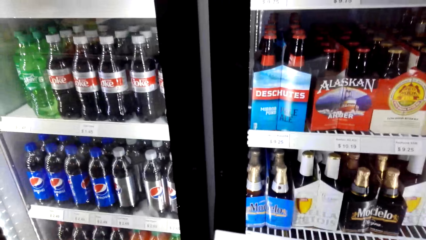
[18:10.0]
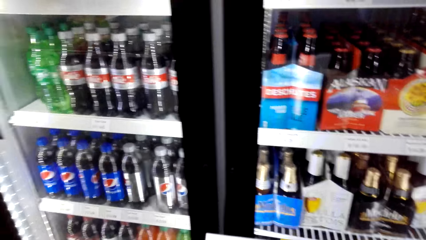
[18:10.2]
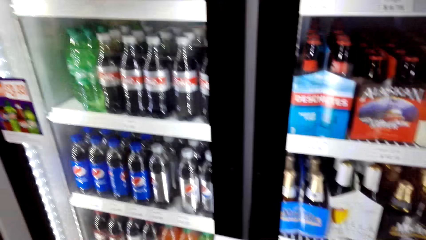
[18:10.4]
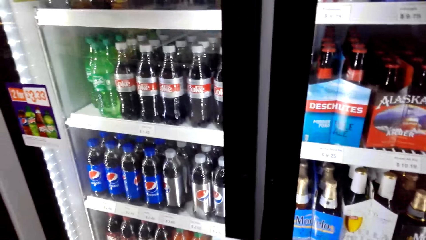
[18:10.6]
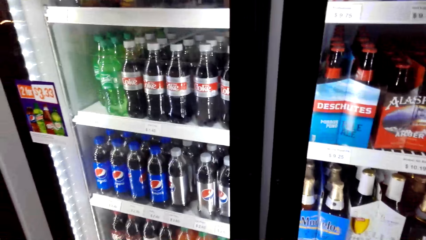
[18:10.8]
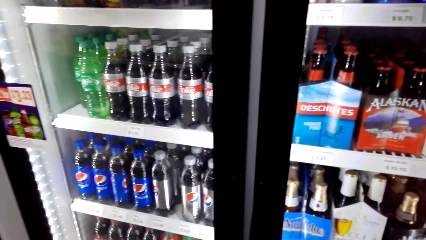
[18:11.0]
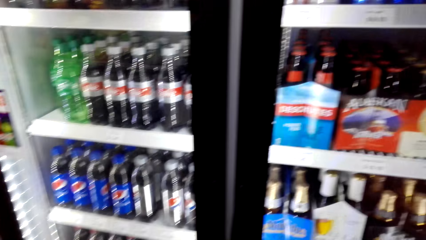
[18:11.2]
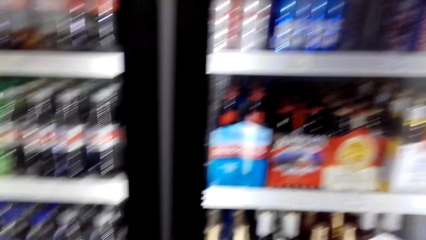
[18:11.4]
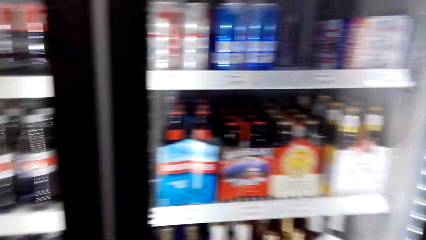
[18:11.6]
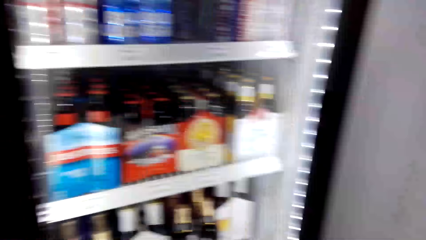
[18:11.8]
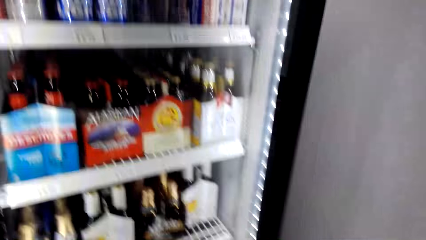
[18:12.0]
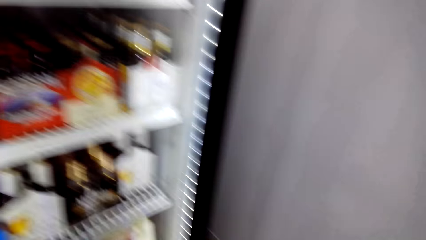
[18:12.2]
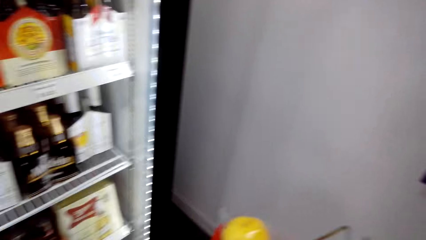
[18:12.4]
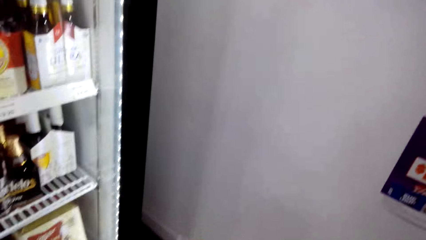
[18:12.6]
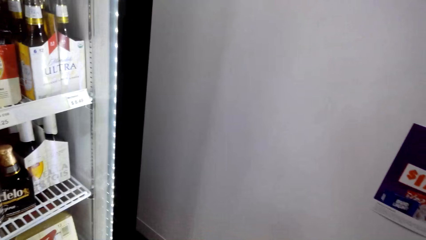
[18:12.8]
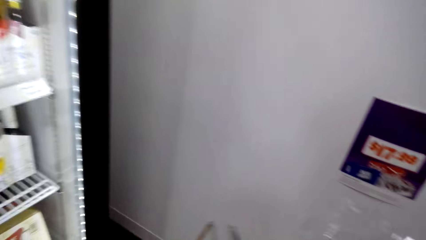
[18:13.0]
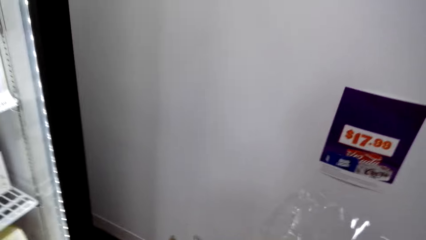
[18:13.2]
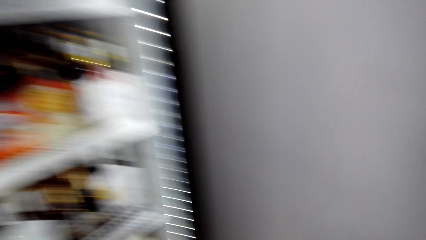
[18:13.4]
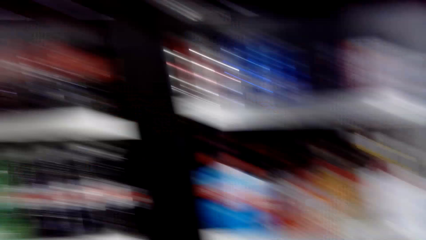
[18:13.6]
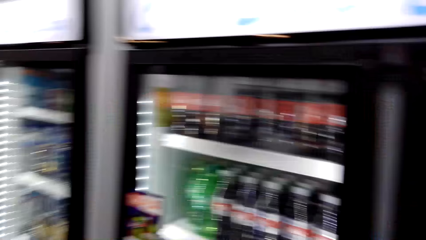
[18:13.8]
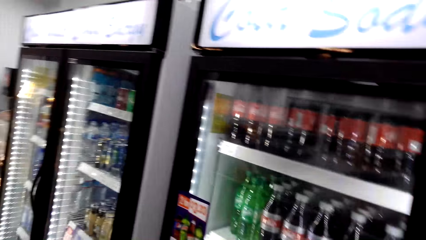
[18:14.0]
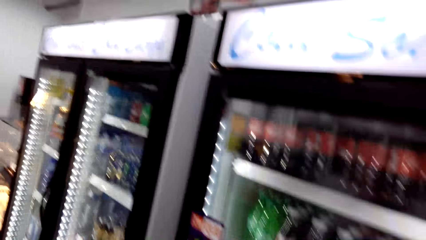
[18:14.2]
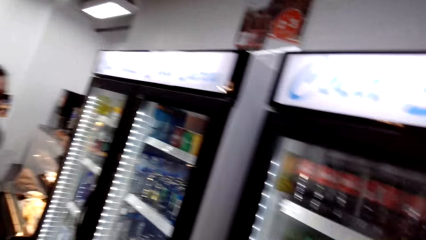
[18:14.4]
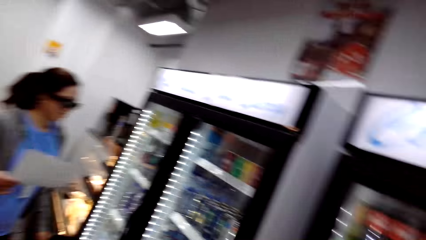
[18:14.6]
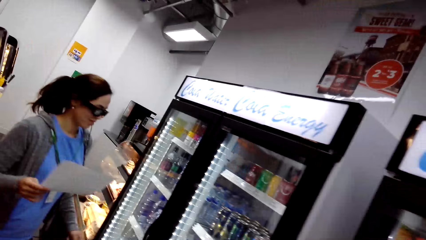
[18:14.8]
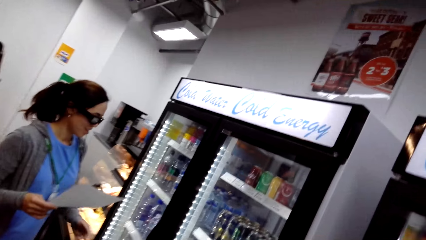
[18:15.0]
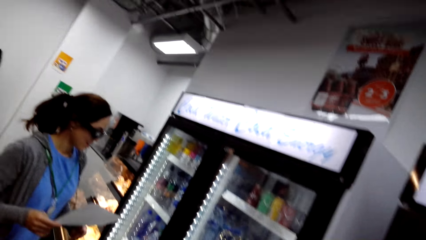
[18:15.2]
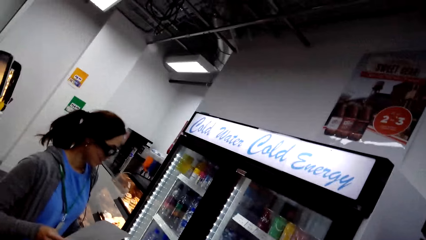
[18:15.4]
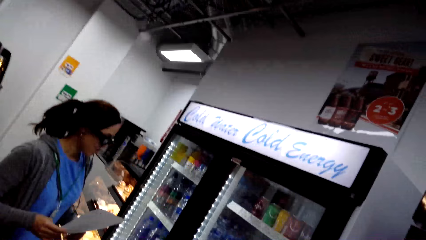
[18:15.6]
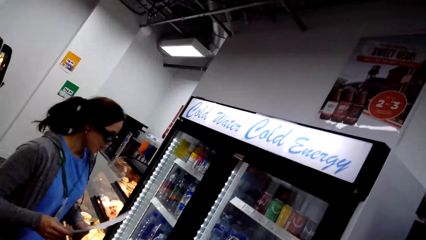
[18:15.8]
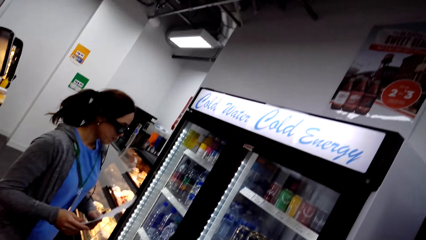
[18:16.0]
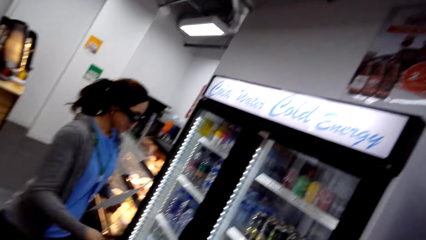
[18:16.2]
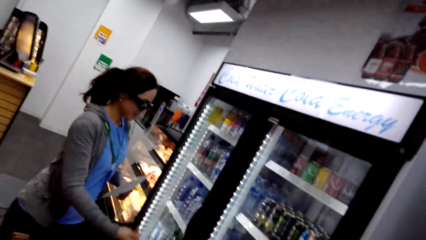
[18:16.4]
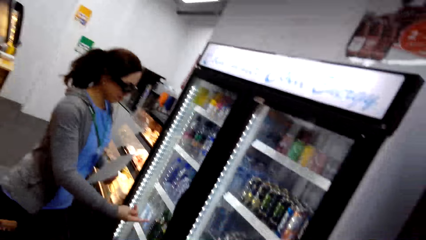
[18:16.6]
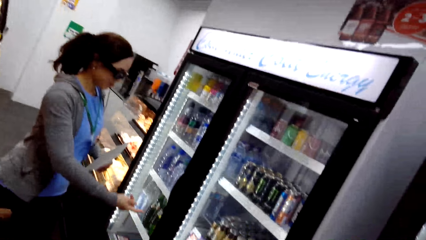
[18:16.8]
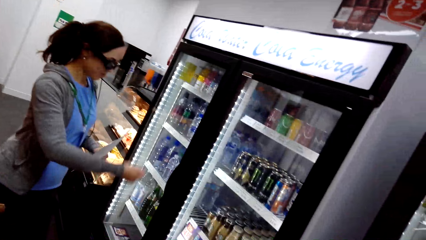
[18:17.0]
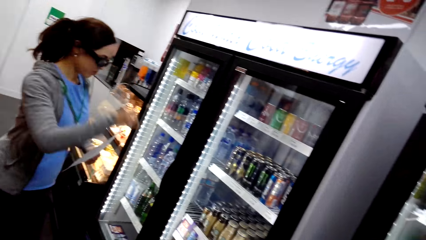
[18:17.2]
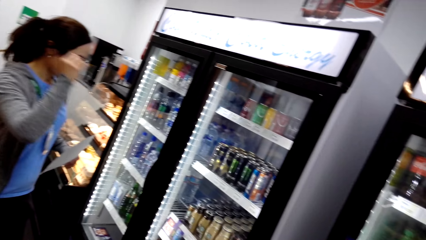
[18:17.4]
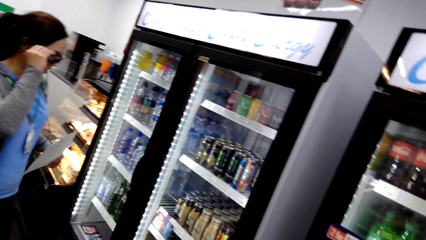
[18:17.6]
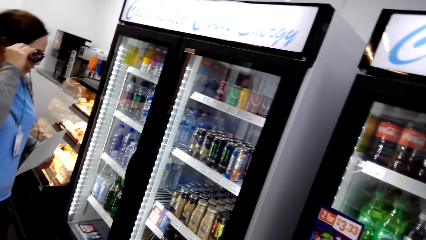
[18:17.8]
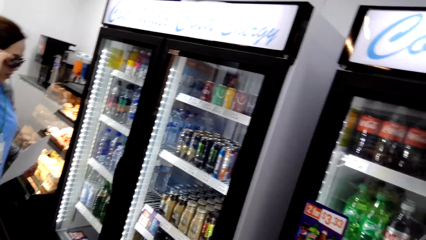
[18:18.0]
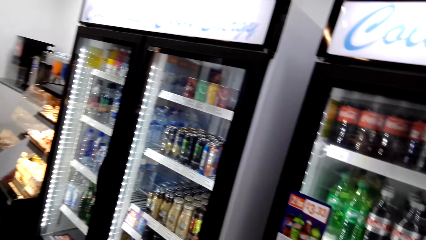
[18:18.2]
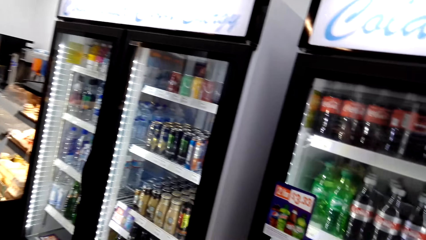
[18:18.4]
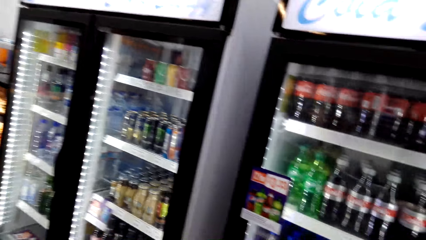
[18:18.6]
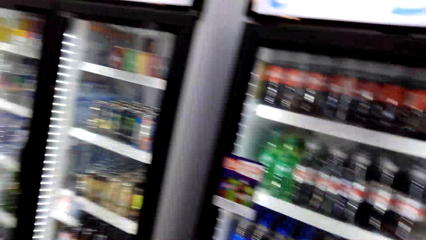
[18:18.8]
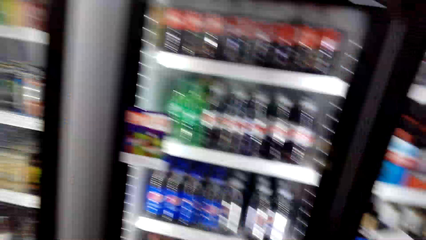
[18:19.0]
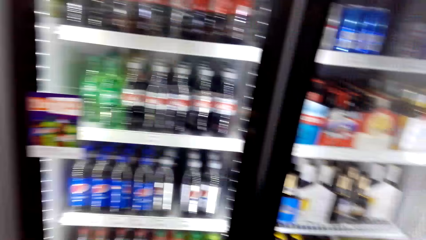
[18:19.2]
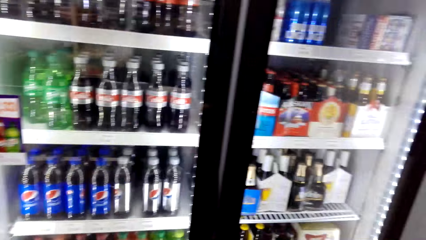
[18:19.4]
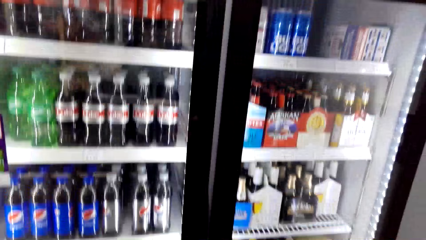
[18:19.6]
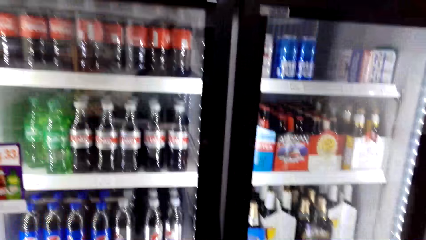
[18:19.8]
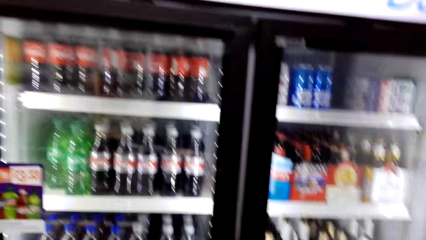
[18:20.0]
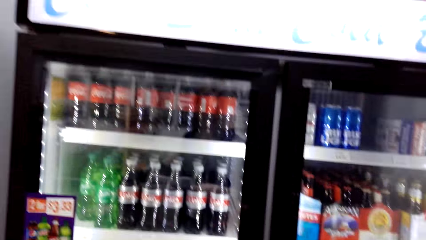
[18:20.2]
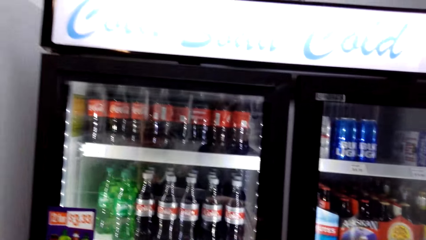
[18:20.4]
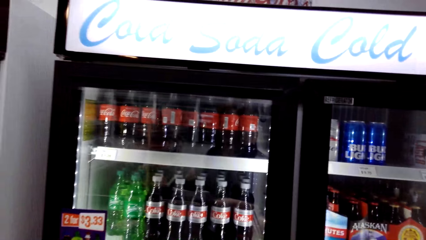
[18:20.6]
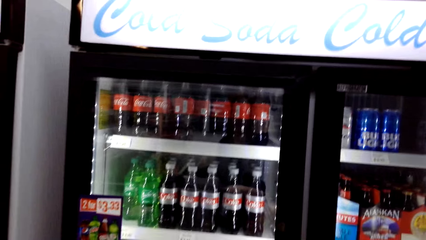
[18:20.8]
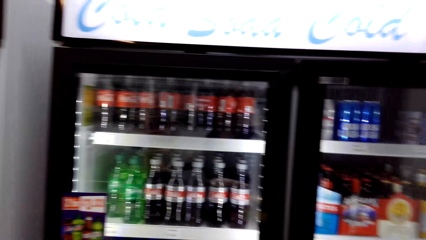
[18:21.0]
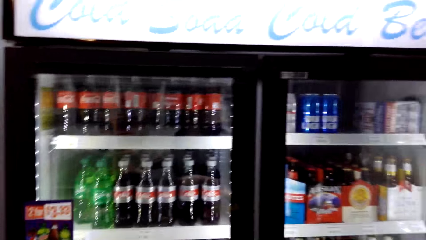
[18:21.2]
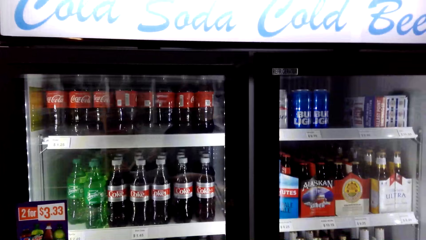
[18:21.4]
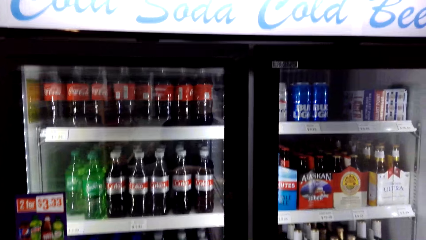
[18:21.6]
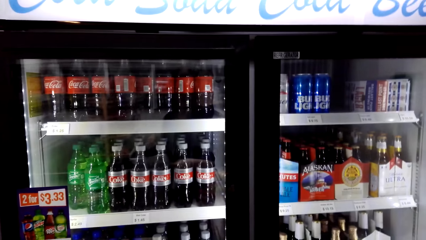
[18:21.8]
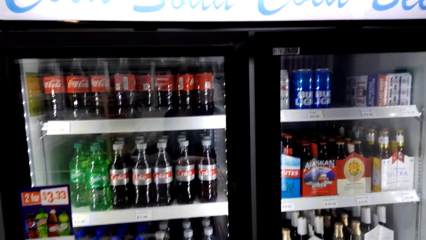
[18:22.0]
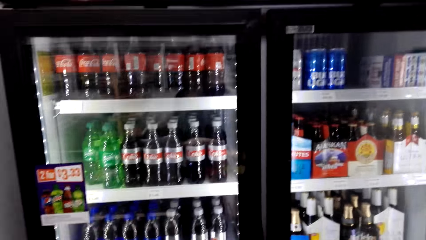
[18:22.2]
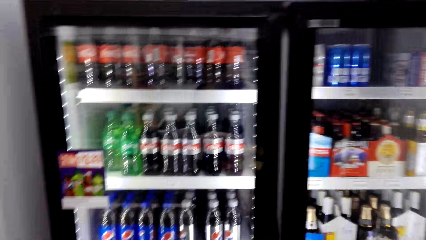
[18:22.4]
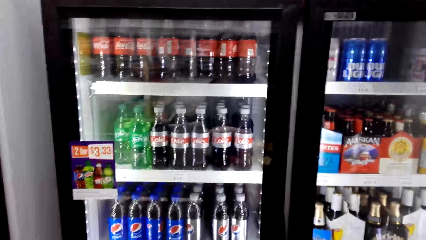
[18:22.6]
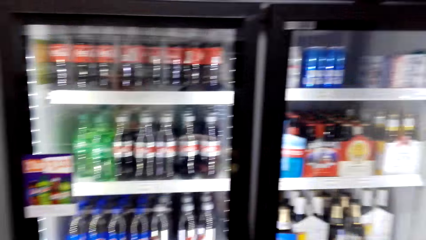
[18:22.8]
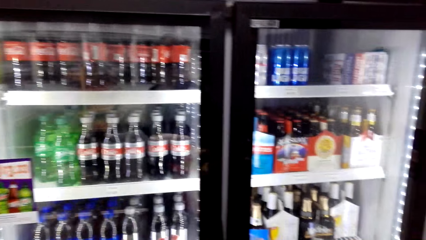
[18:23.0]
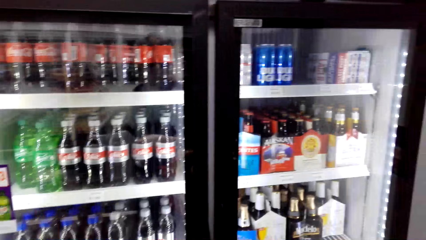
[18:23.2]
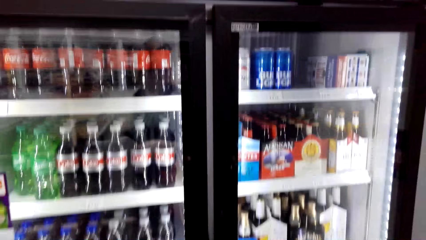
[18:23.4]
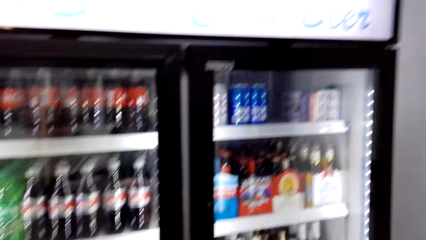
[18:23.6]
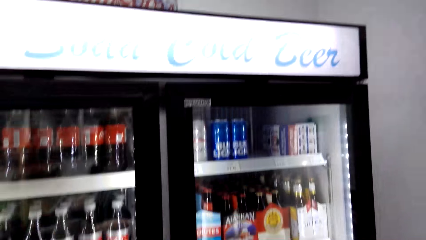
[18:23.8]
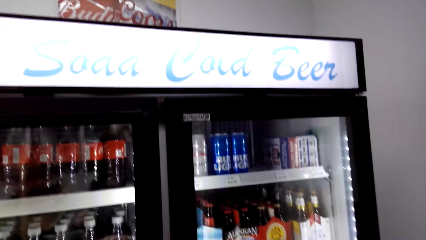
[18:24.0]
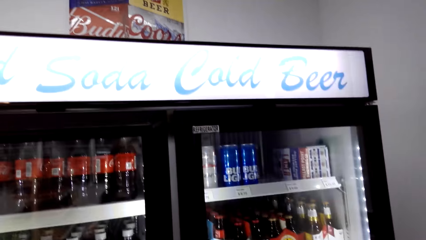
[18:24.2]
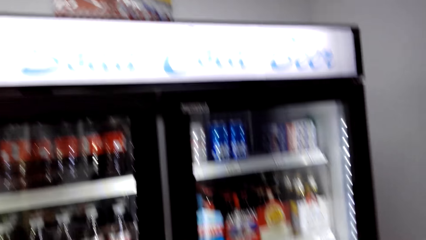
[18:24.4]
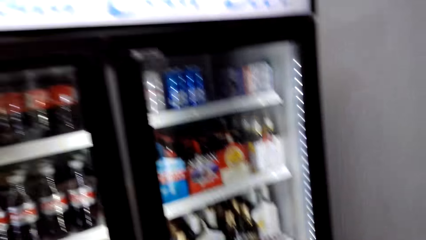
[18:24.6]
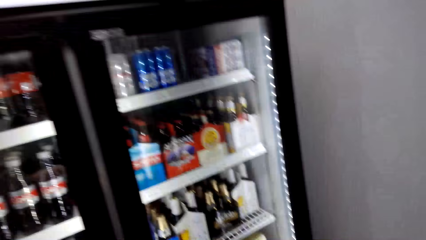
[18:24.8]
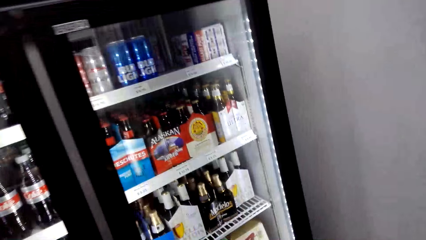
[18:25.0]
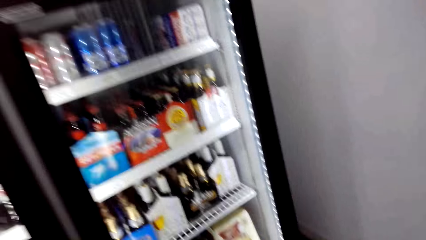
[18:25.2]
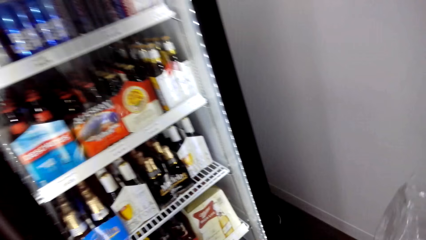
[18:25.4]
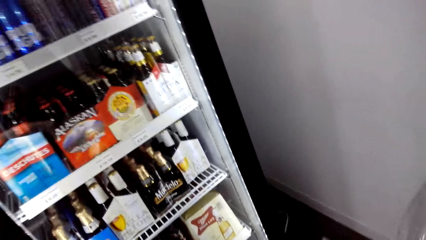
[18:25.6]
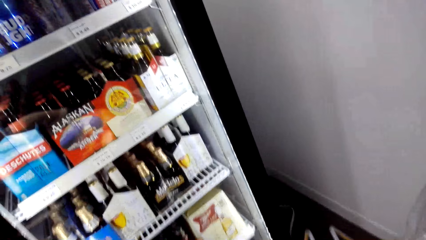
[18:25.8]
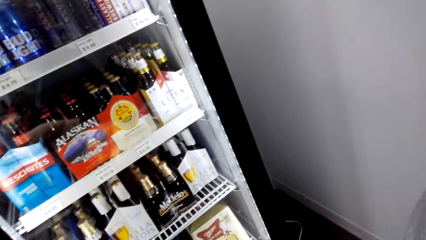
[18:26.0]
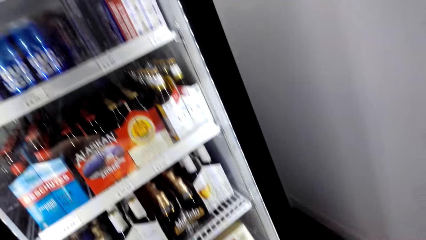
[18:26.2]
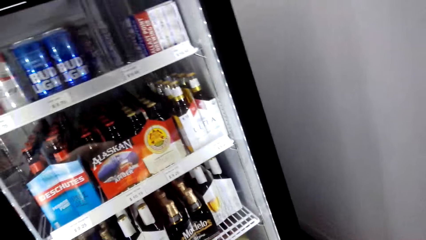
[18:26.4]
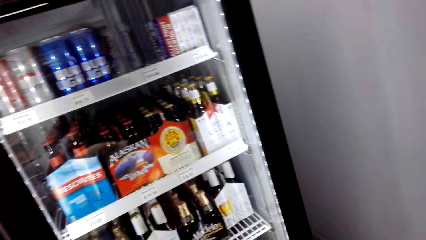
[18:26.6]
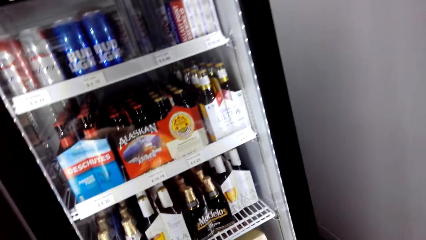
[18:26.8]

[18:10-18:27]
The camera wearer converses with a person. They look around in the supermarket.
